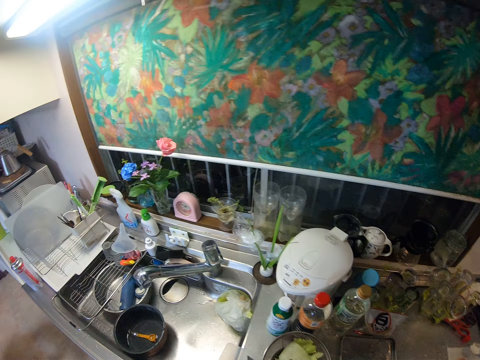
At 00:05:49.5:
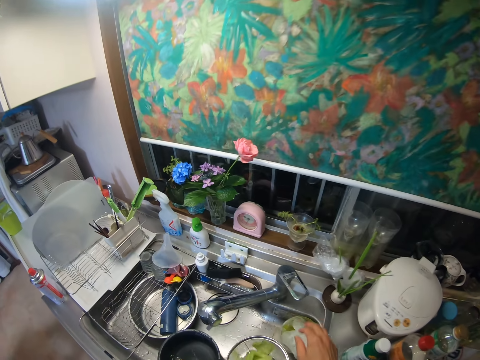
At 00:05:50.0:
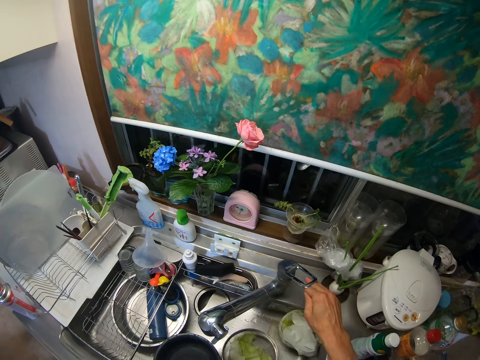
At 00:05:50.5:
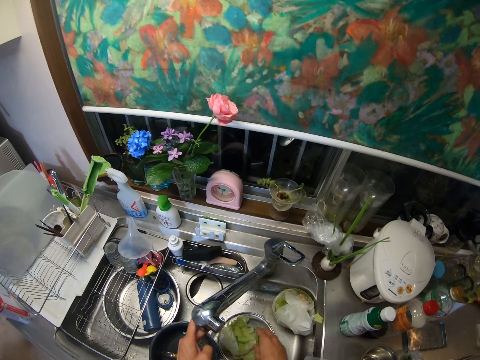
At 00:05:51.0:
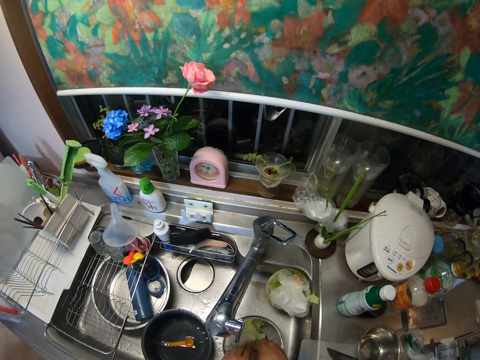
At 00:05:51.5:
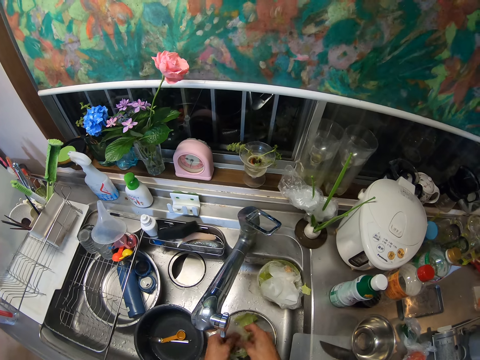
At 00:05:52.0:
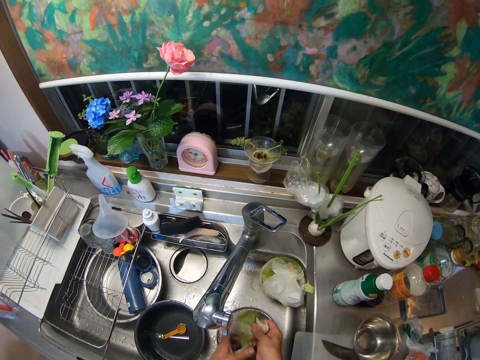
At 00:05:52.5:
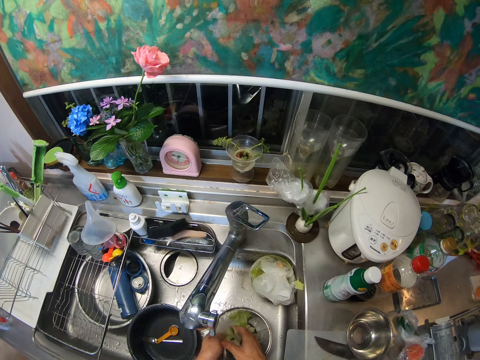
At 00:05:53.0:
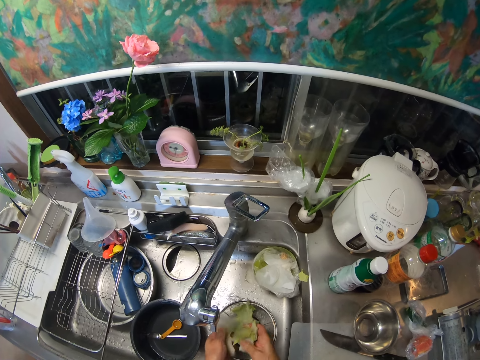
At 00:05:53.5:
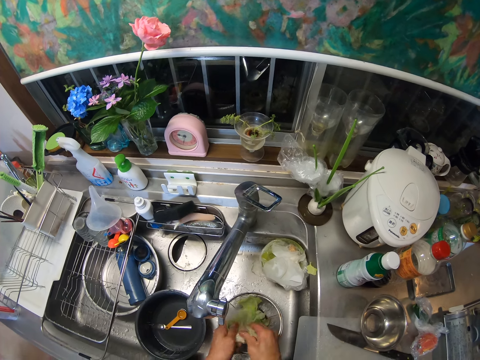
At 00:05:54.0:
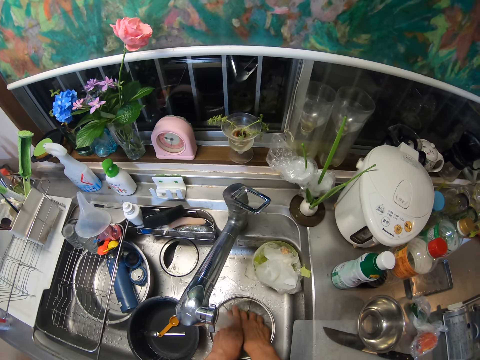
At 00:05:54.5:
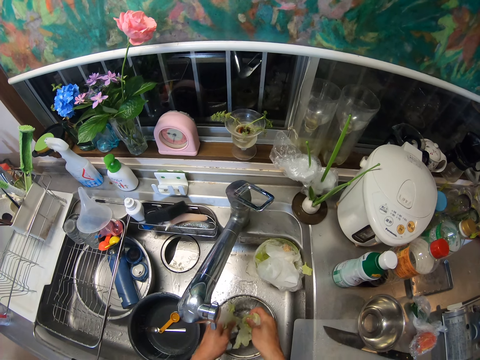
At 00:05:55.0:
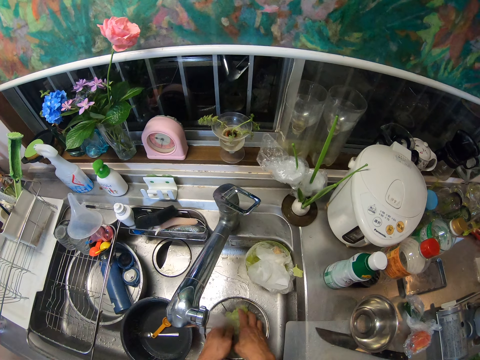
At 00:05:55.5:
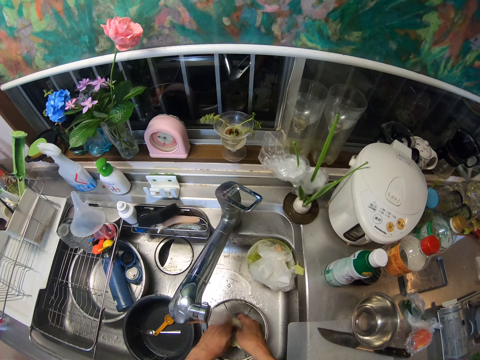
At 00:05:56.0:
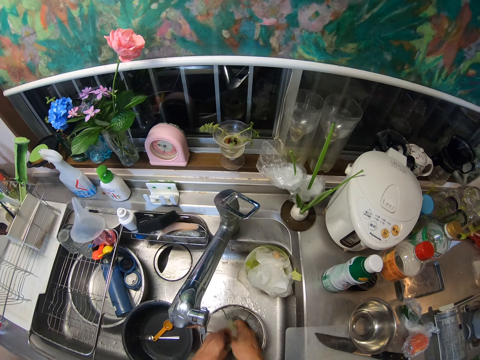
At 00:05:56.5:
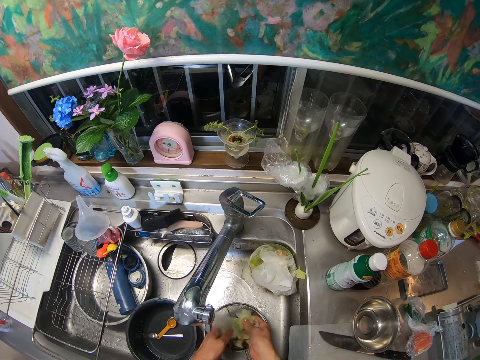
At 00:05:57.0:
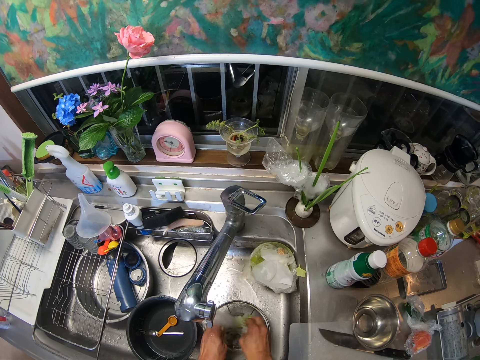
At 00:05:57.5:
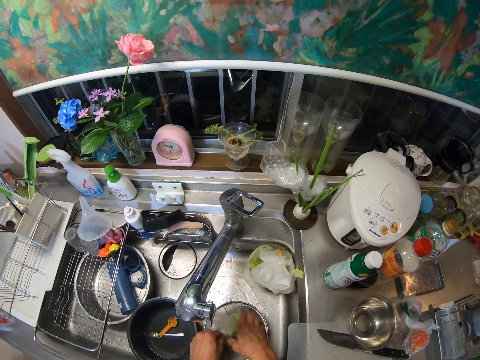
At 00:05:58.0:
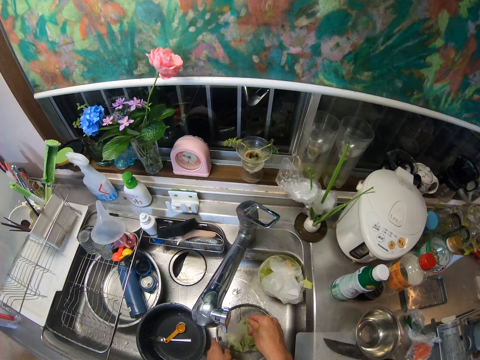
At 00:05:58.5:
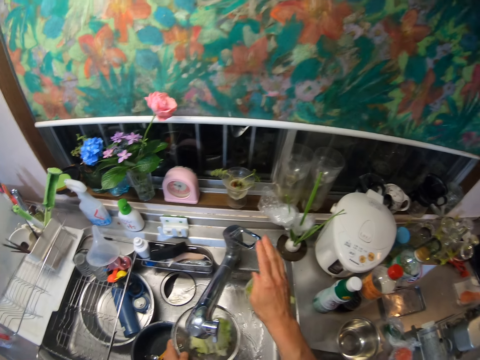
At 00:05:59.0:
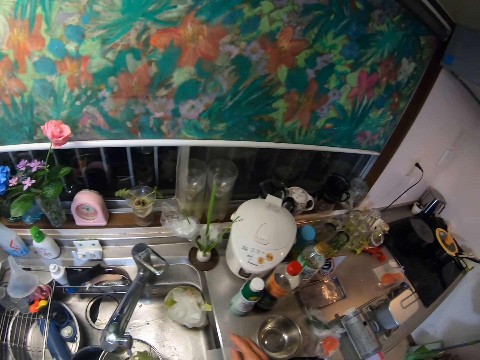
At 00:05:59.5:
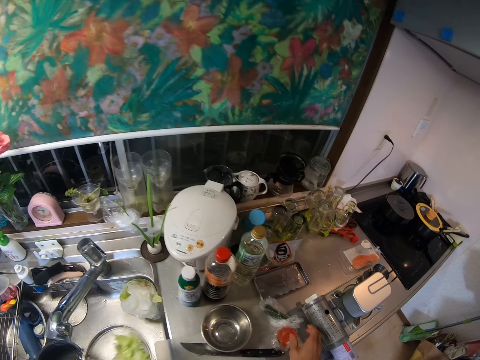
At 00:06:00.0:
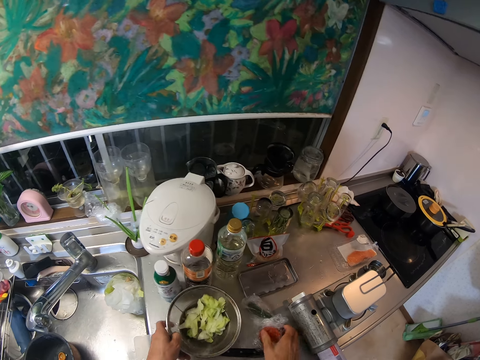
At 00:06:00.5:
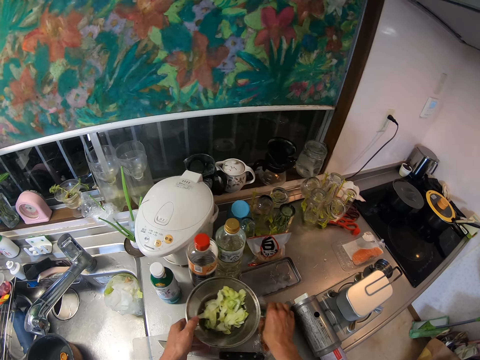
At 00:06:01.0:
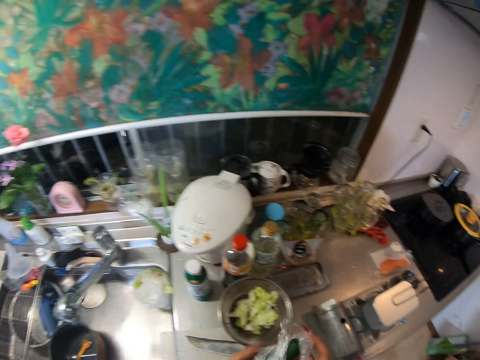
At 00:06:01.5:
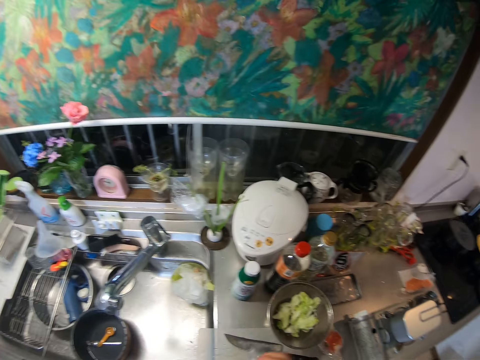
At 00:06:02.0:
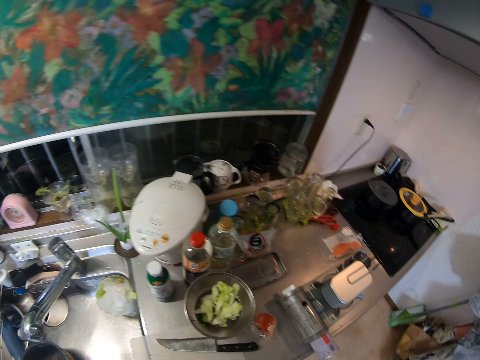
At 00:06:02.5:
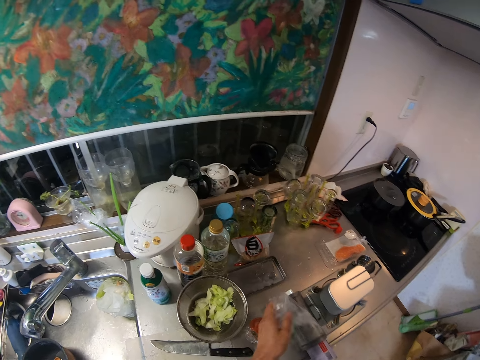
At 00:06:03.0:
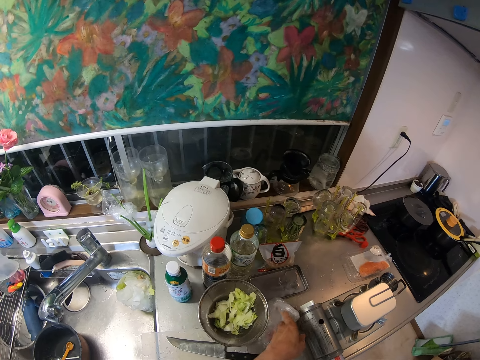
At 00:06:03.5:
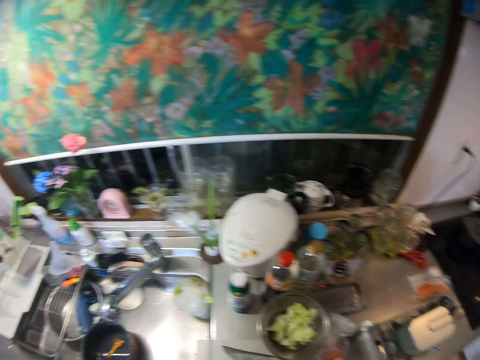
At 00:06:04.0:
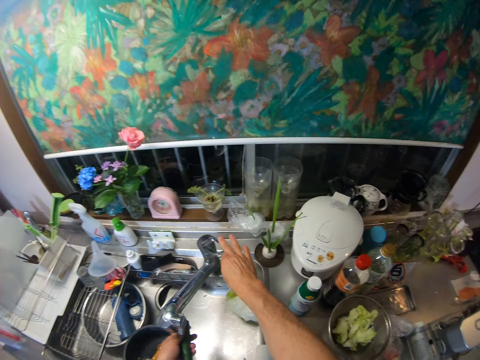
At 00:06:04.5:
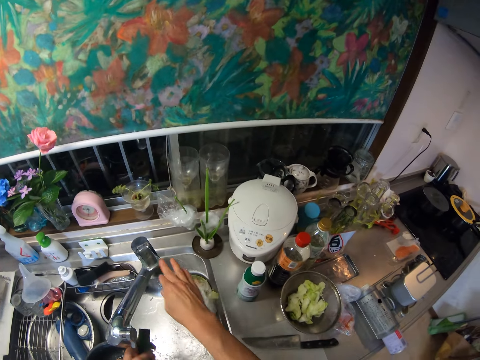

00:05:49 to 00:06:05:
The camera wearer adjusts the gas. They pick the sieve from the slab. They turn on the faucet. They wash the cabbage. They divide the cabbage into pieces. They turn off the faucet. They put the sieve with the cabbage on the stainless bowl. They pick the nylon of pickle. They unwrap the nylon of pickle. They pick a paper with something. They drop the nylon on the slab. They put the paper aside. They turn on the faucet. They rinse the pickle.

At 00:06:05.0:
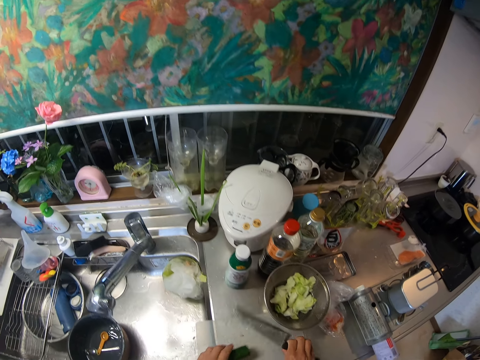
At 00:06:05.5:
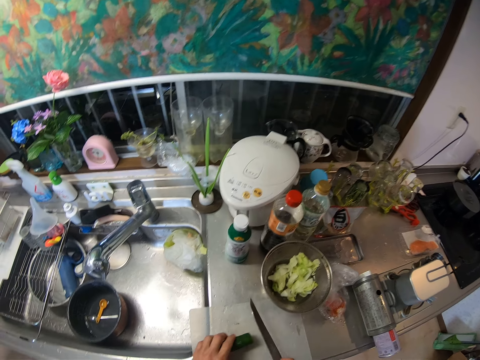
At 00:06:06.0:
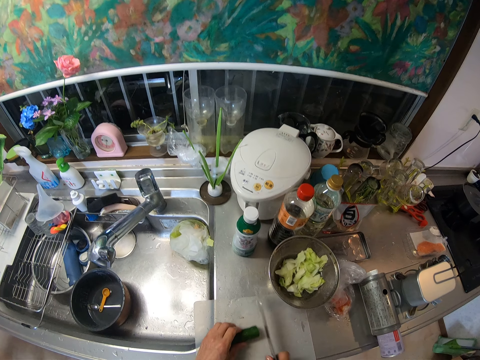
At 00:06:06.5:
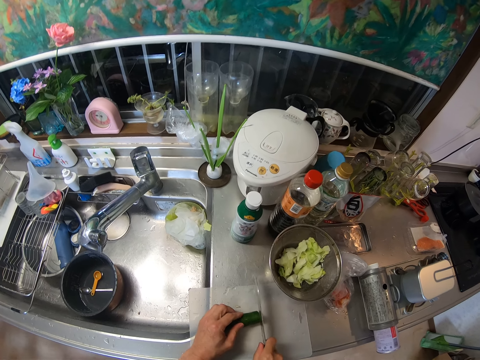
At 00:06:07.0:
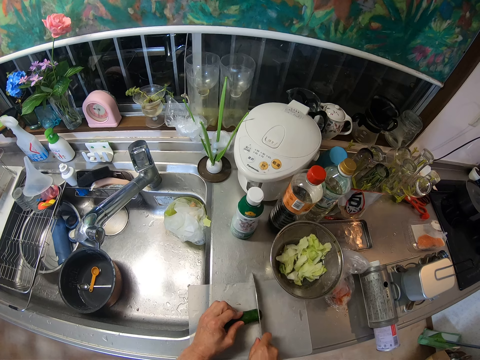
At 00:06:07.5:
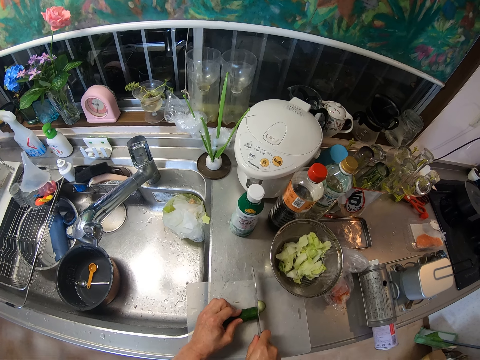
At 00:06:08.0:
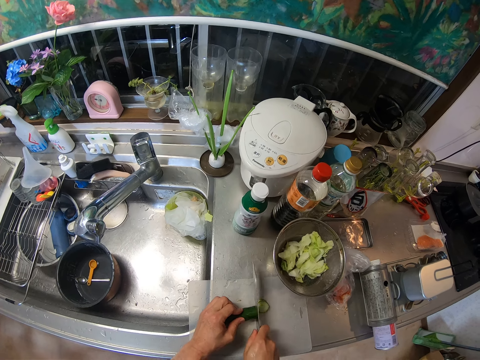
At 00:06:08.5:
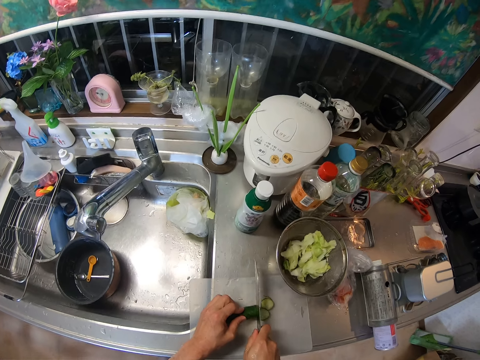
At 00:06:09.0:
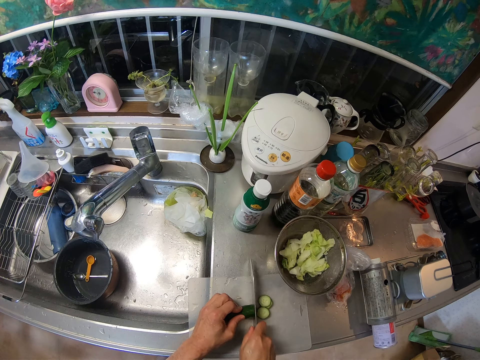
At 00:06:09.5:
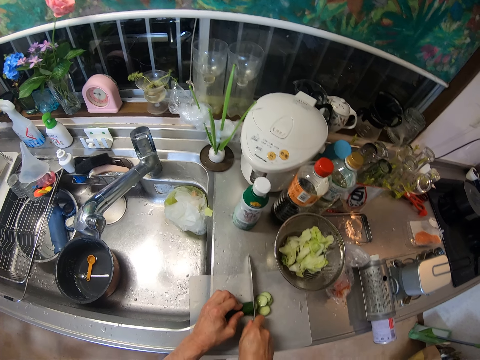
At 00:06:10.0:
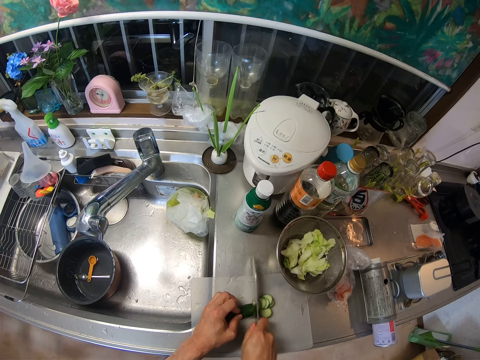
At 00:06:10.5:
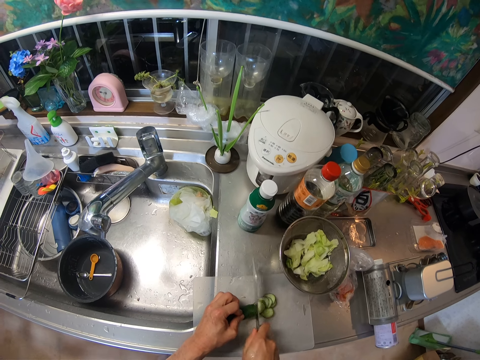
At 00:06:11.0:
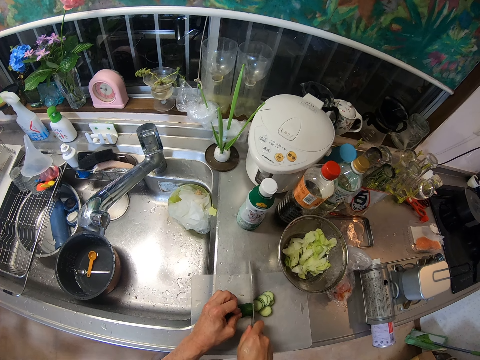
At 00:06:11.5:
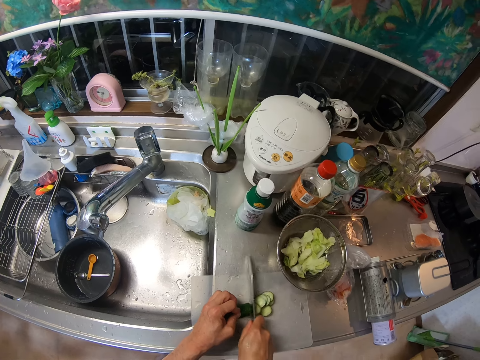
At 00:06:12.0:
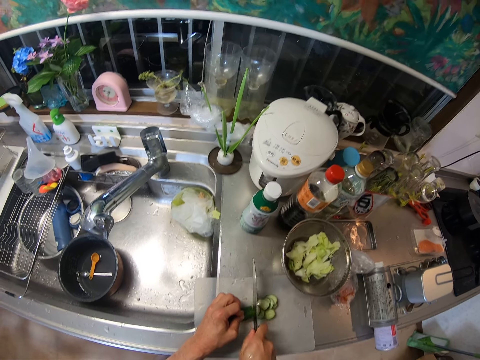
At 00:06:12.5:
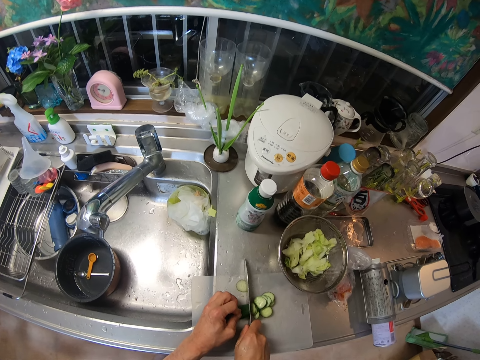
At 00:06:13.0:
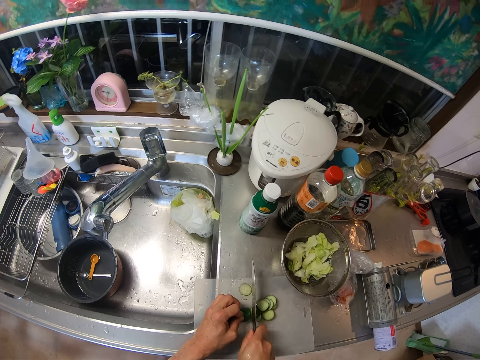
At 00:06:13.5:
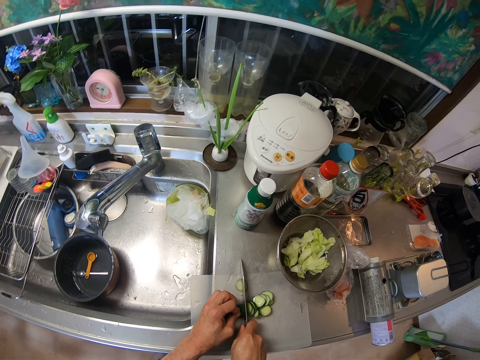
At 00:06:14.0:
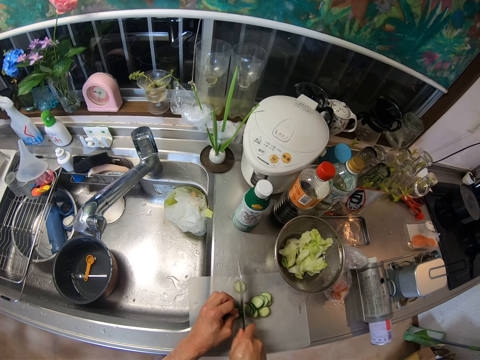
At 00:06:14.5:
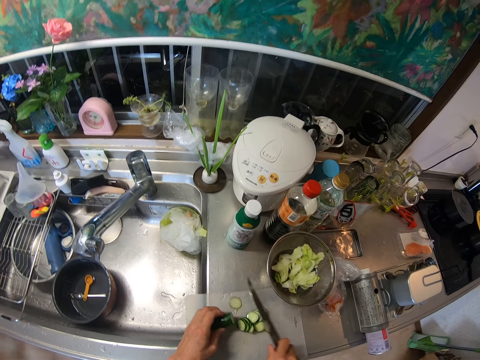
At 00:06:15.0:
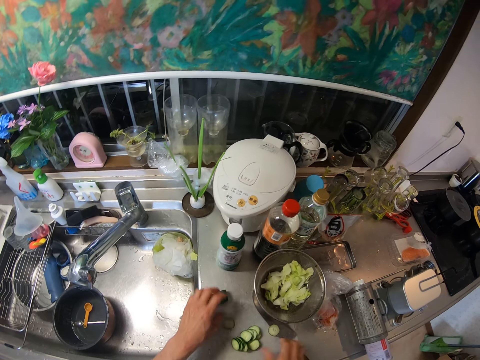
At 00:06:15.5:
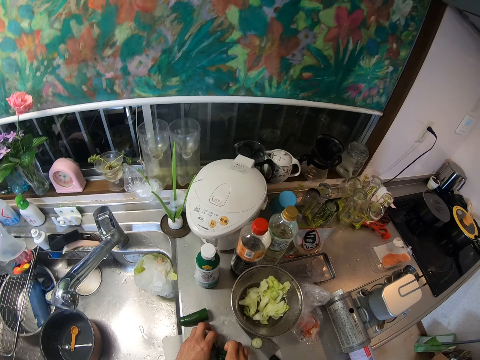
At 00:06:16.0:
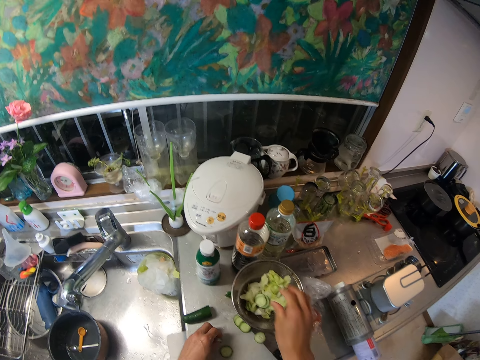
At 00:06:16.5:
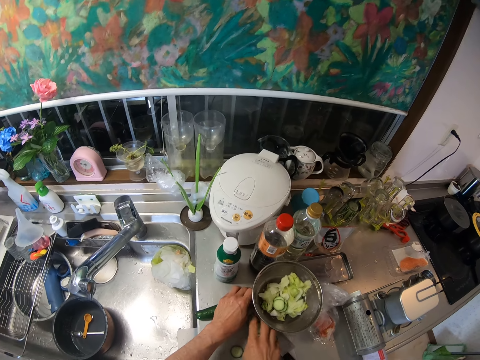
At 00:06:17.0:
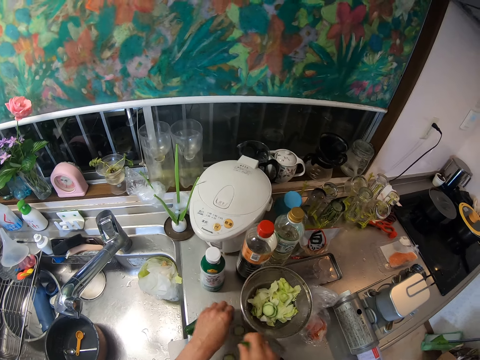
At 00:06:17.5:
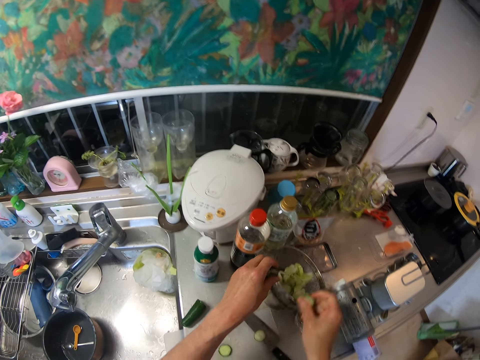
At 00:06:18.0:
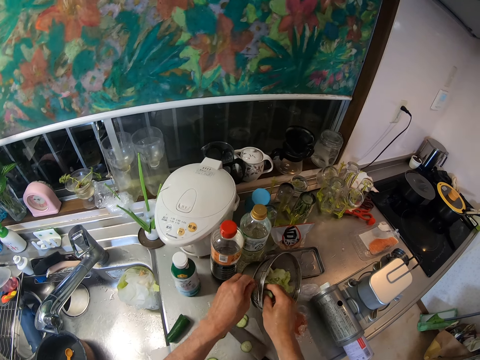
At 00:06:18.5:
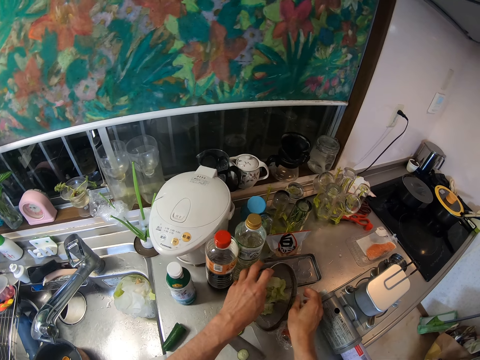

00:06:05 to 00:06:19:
The camera wearer picks up a knife from the cutting board. They chop the pickle into pieces. They drop the pickle on the slab. They take the pickles from the cutting board. They put the pickles in the sieve with the cabbage. They hit the sieve. They pick up the sieve.
